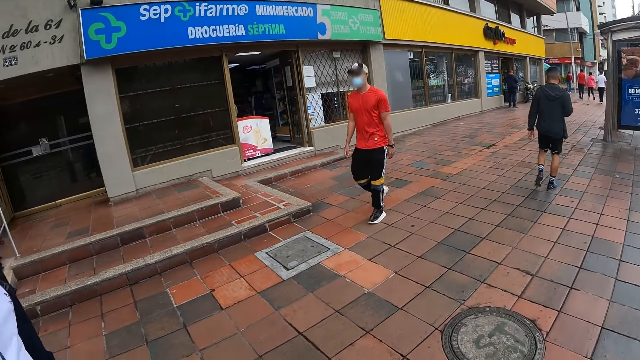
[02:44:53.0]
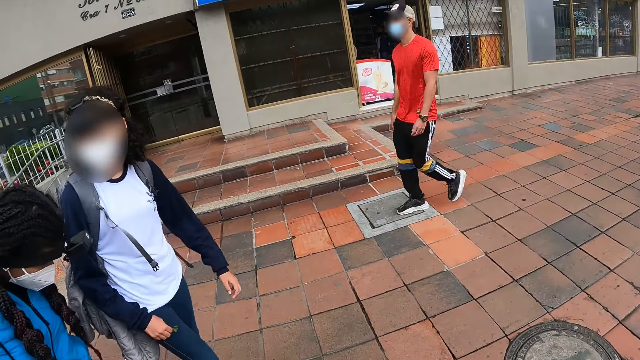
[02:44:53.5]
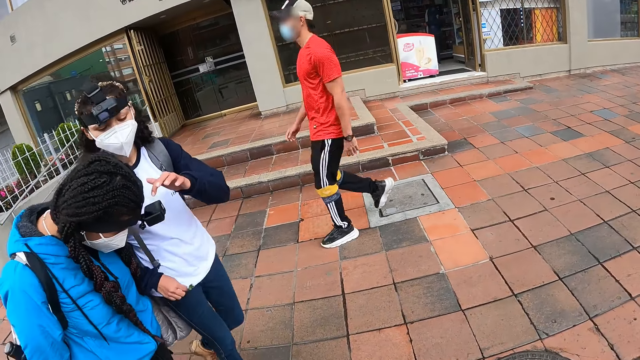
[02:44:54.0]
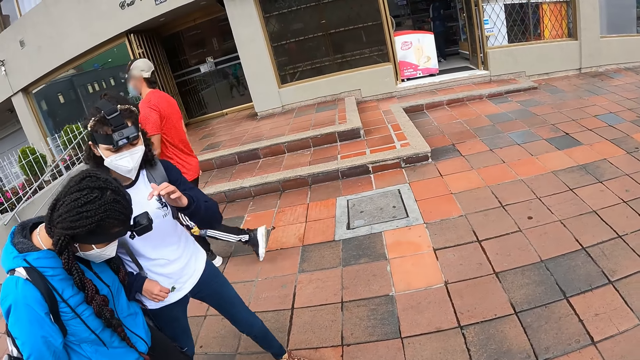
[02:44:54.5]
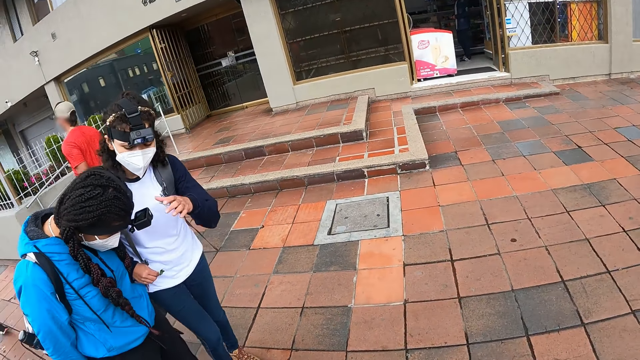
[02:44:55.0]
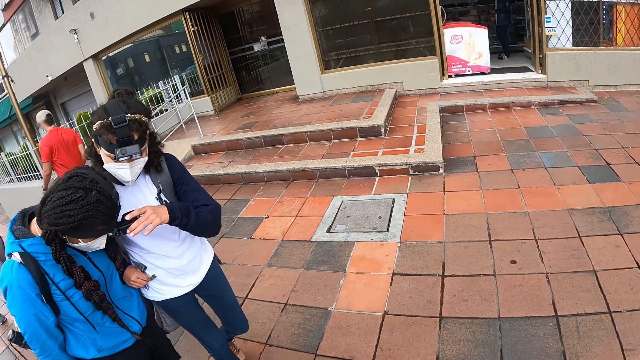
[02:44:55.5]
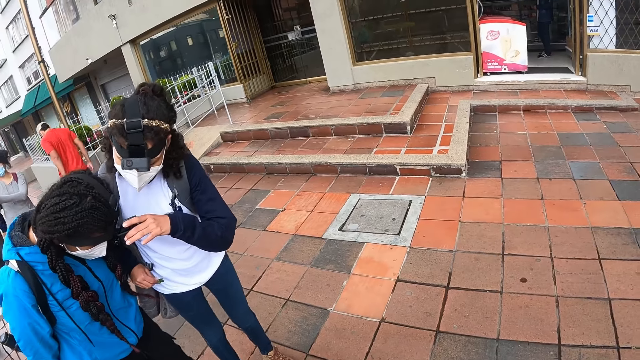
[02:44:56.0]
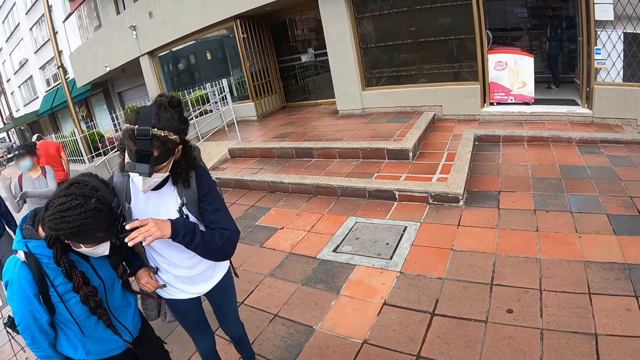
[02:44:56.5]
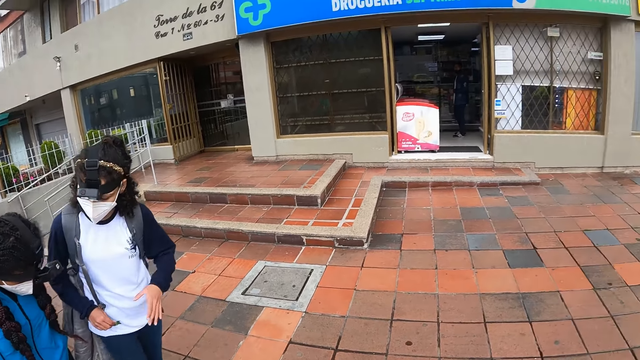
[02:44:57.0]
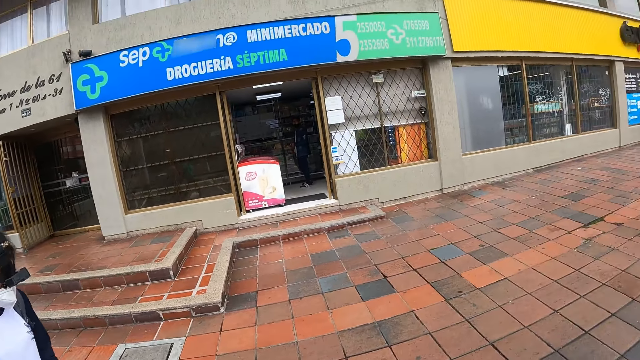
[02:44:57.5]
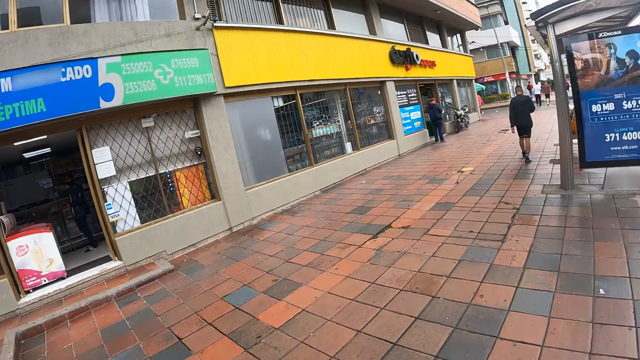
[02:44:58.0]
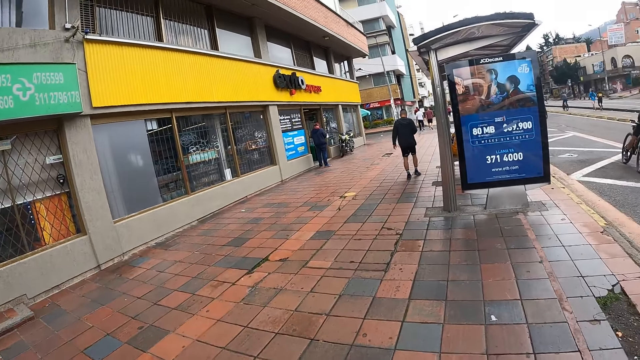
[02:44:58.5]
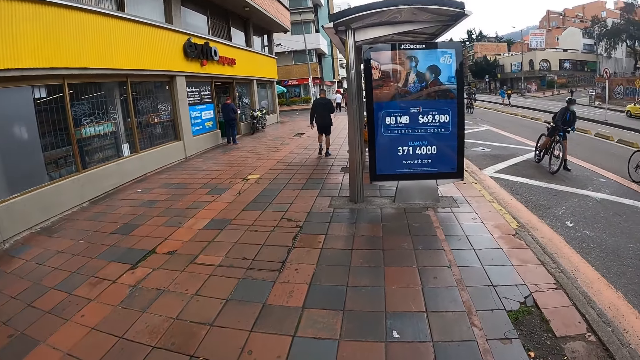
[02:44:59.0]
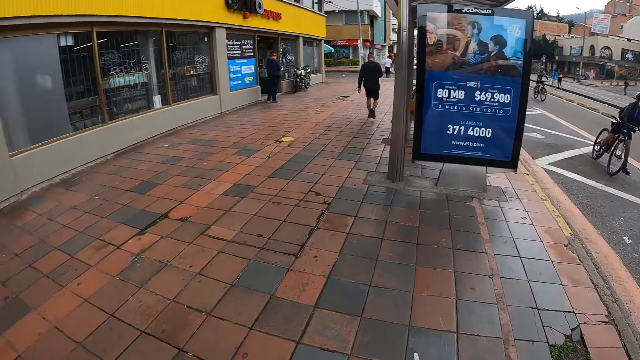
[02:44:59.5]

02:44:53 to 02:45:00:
A woman operates the camera on another woman's head with her left hand.

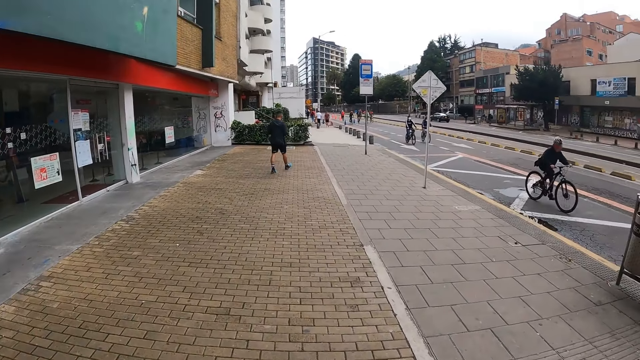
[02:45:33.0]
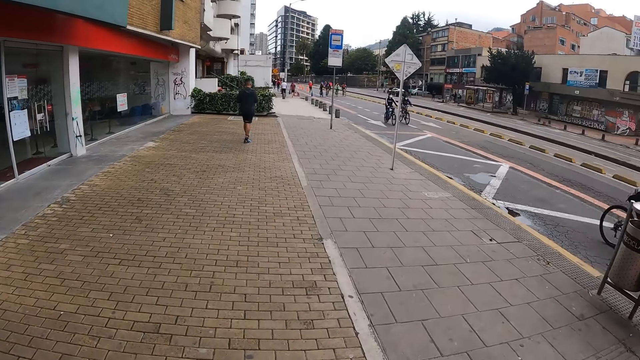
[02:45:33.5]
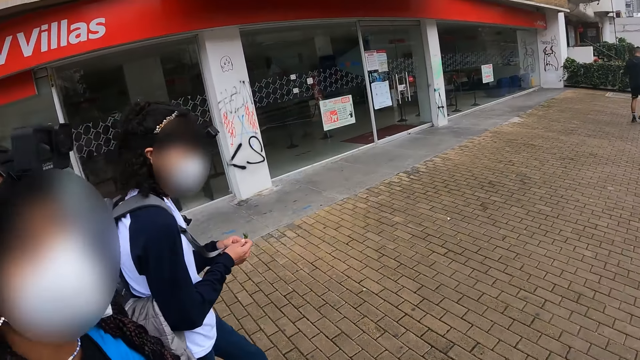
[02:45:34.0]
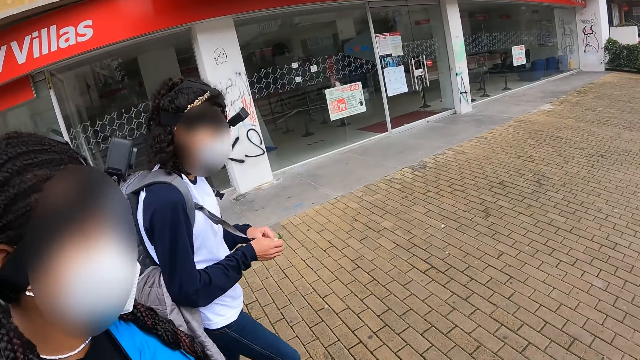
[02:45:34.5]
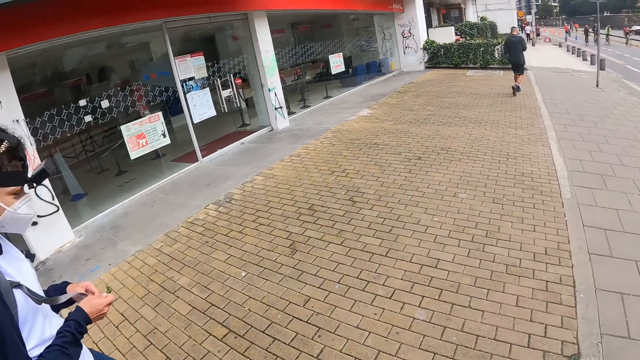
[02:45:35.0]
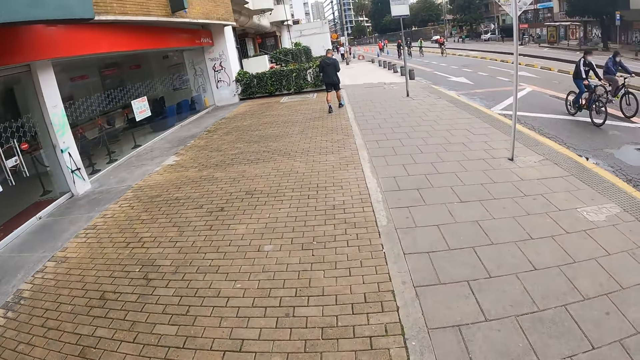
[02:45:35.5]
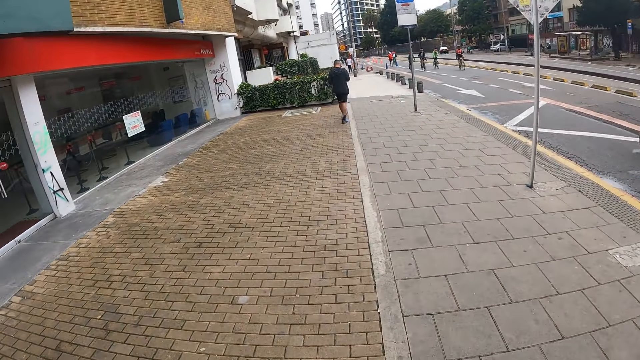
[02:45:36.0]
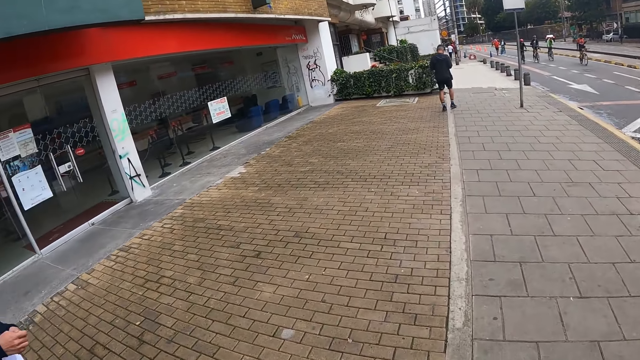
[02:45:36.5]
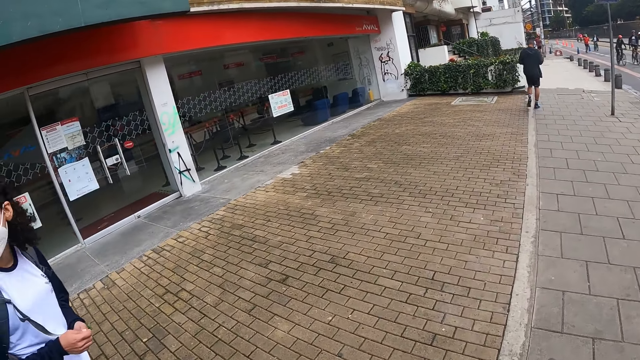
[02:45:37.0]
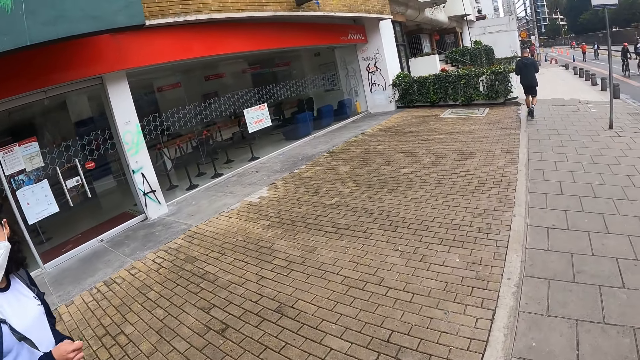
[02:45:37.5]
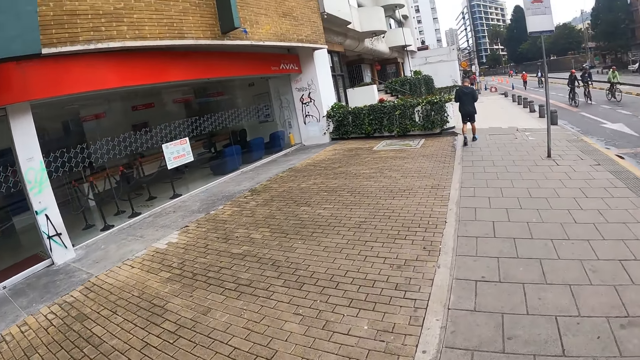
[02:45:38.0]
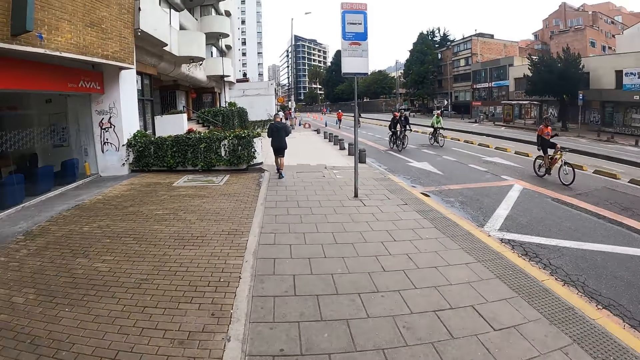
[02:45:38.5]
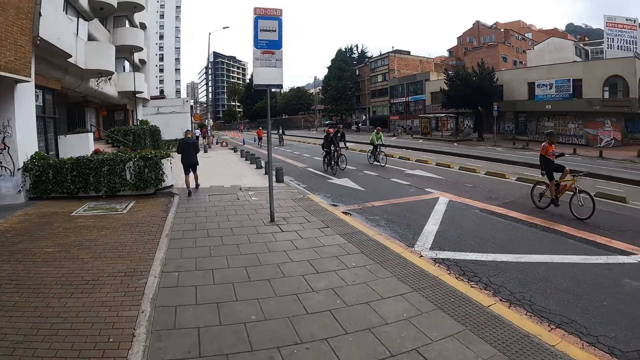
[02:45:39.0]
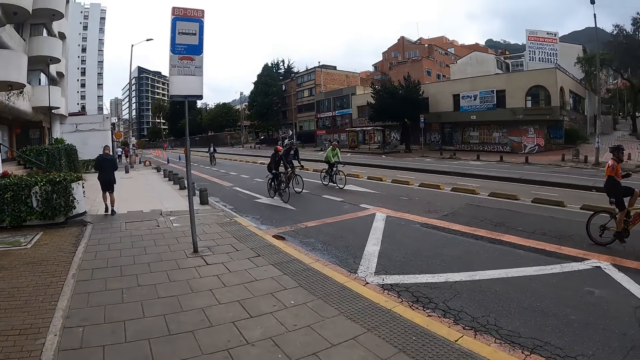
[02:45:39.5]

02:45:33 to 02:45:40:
The camera wearer converses with a woman.

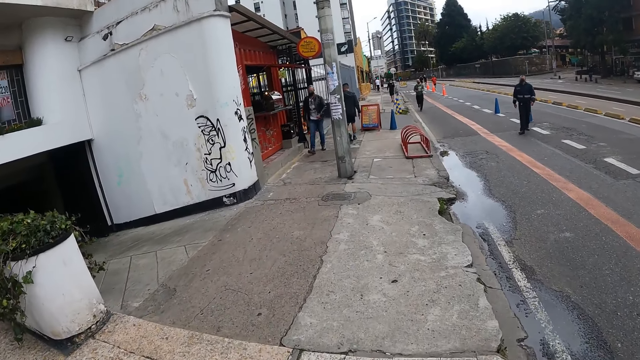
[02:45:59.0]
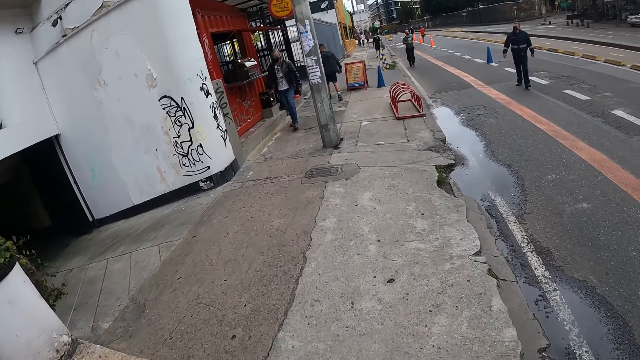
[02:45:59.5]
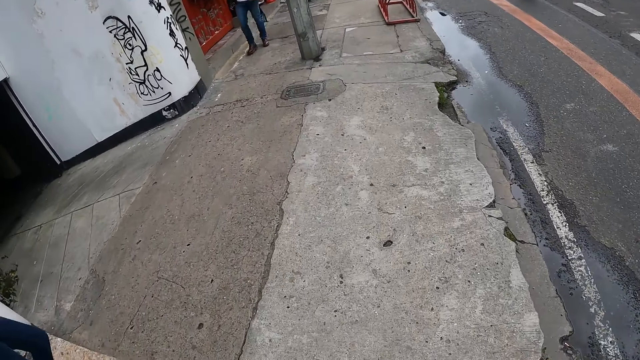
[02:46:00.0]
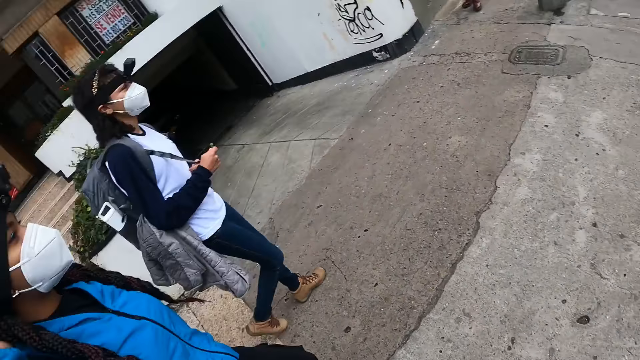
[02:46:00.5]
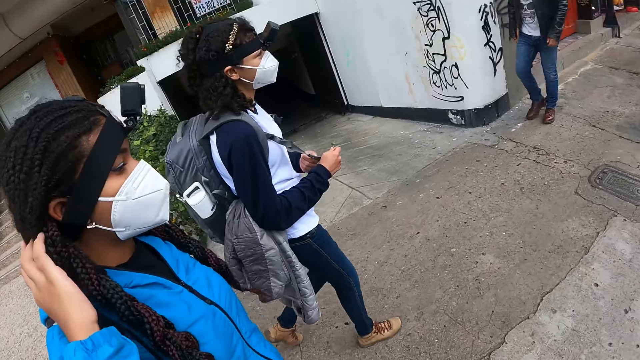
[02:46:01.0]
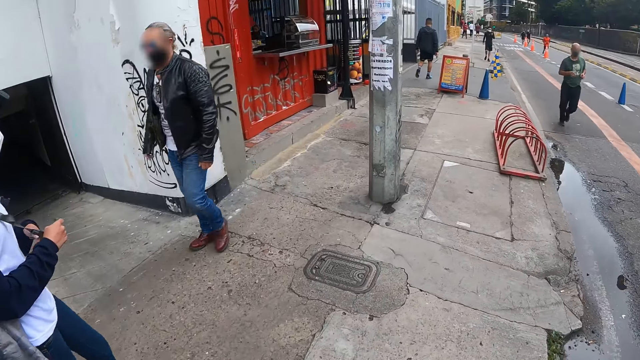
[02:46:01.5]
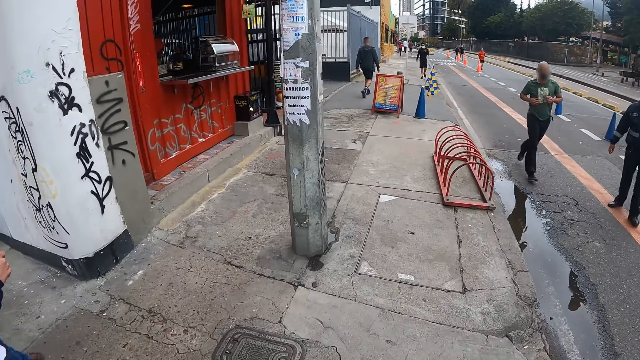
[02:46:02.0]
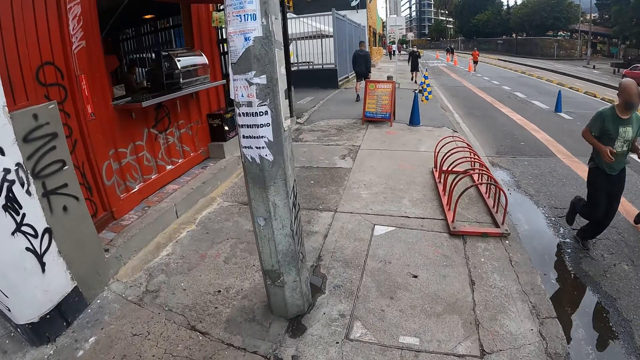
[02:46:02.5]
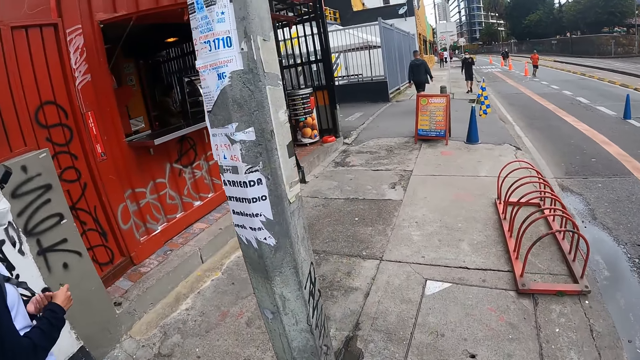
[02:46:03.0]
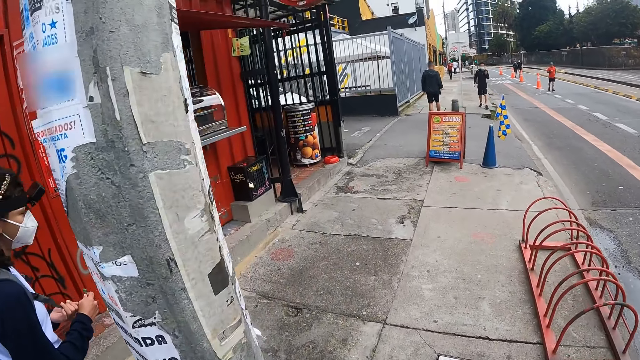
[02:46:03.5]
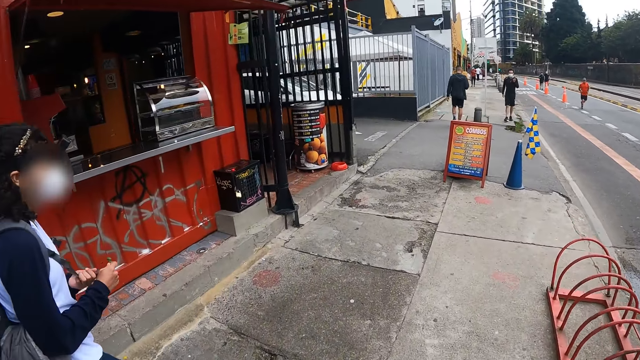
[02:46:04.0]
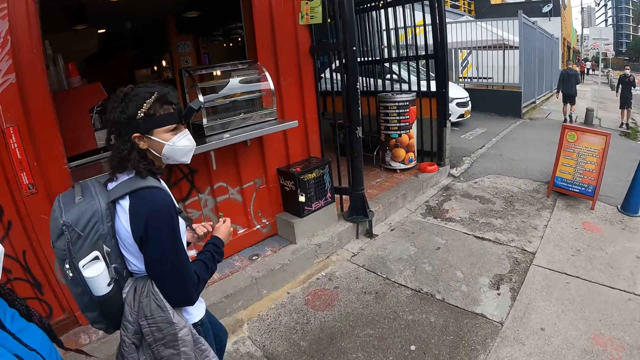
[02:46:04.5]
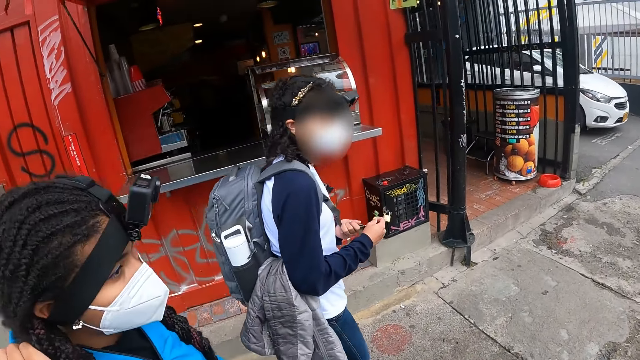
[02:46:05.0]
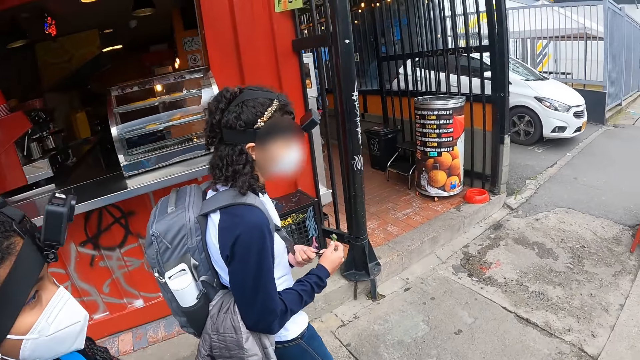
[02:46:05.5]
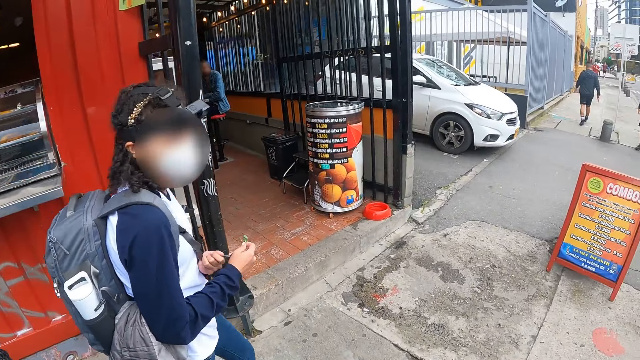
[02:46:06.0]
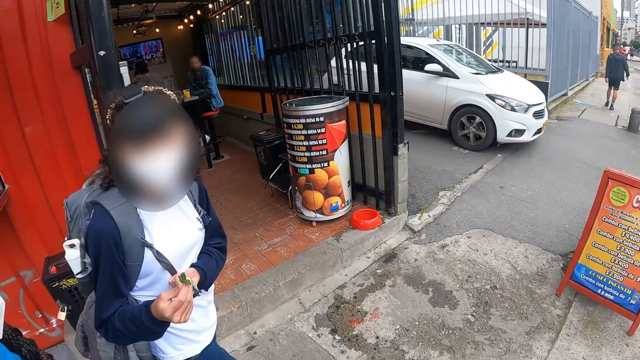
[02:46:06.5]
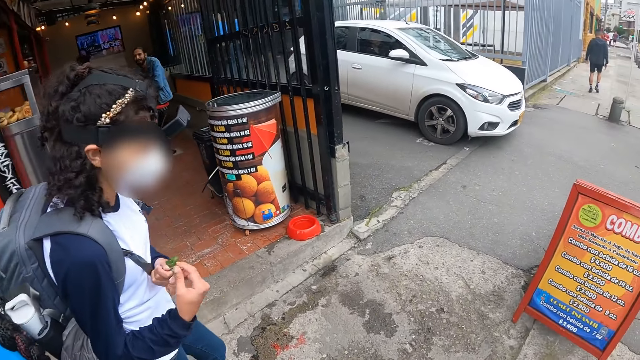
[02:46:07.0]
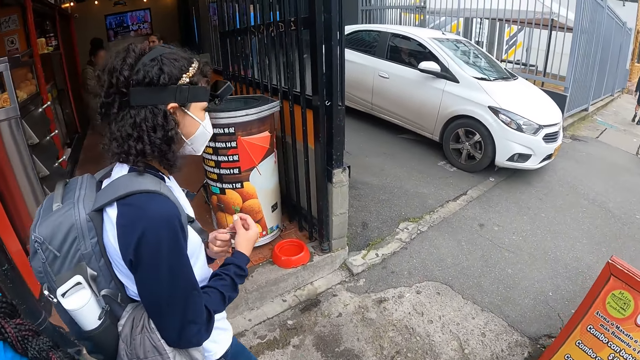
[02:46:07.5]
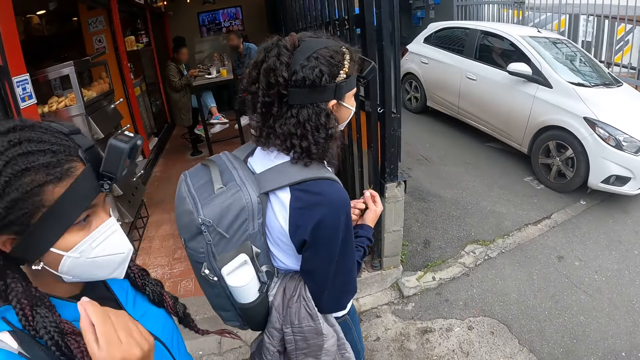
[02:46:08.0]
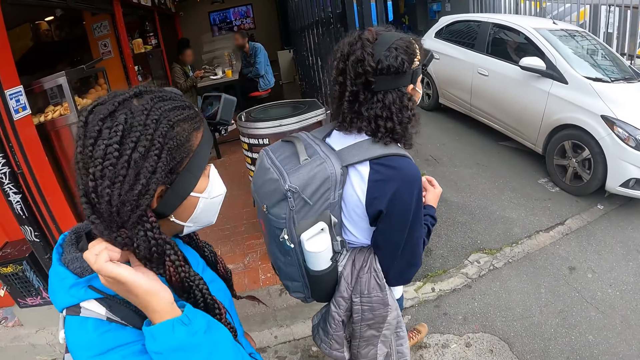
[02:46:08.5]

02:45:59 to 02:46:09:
The woman touches her hair with her right hand. Another woman converses with the camera wearer.
